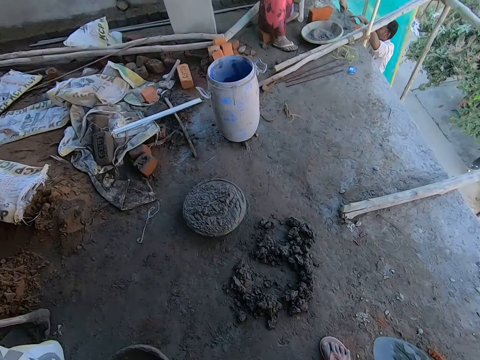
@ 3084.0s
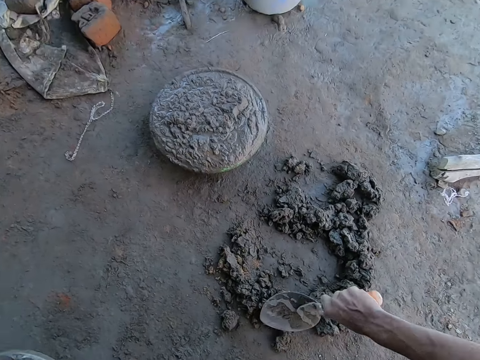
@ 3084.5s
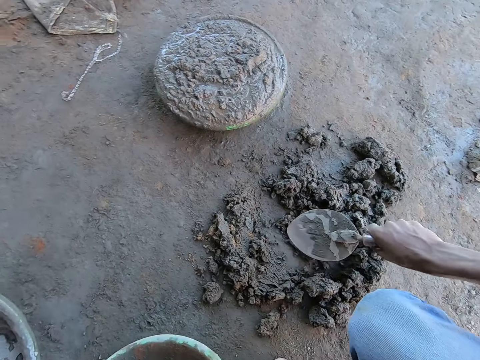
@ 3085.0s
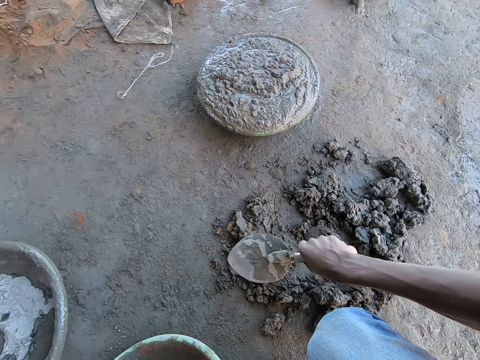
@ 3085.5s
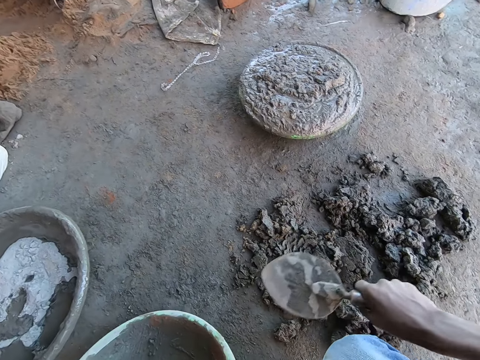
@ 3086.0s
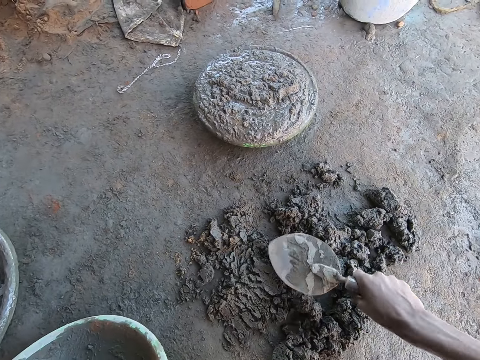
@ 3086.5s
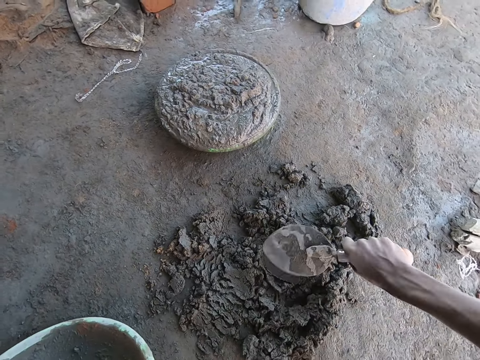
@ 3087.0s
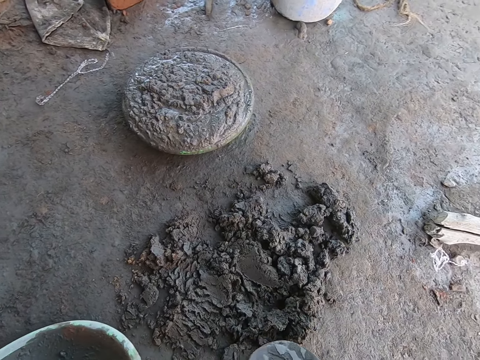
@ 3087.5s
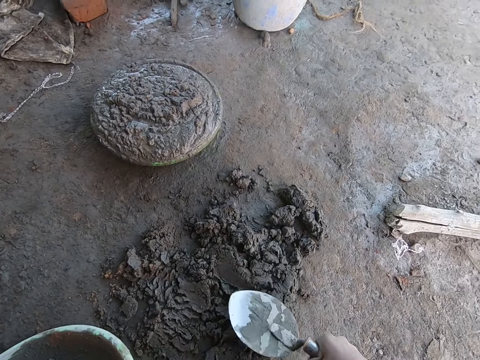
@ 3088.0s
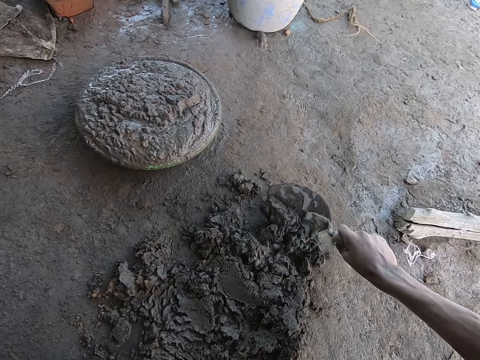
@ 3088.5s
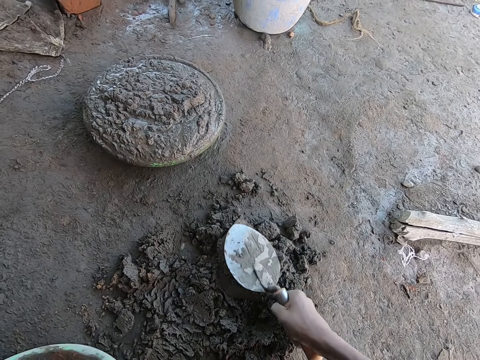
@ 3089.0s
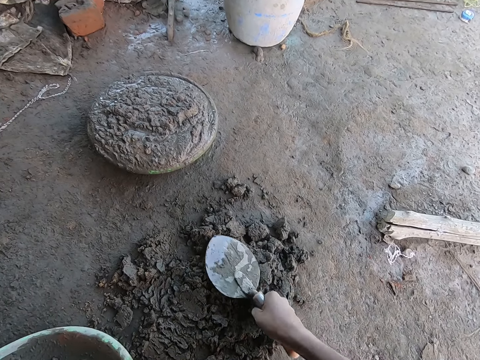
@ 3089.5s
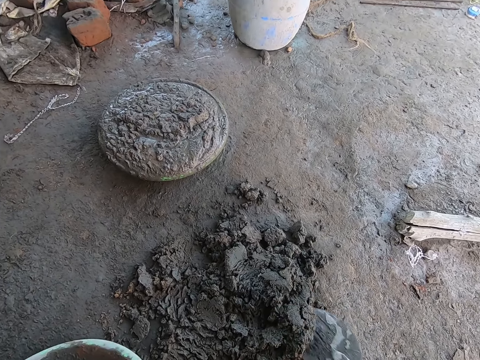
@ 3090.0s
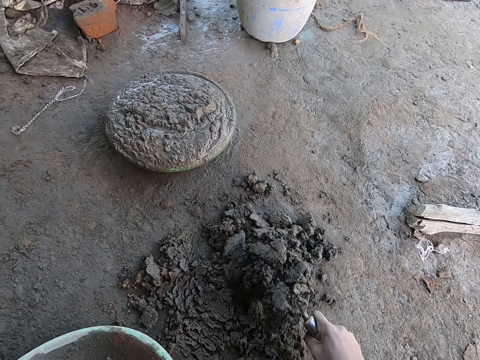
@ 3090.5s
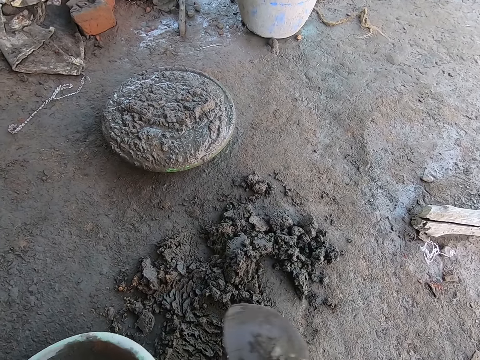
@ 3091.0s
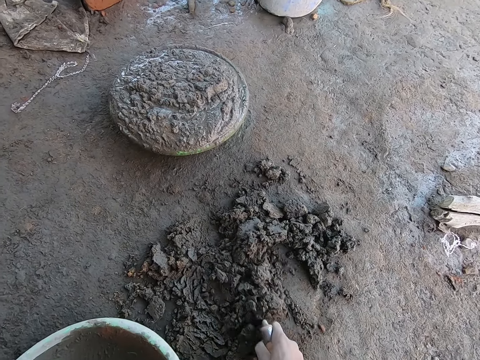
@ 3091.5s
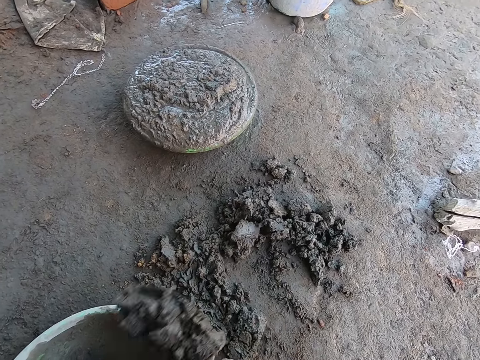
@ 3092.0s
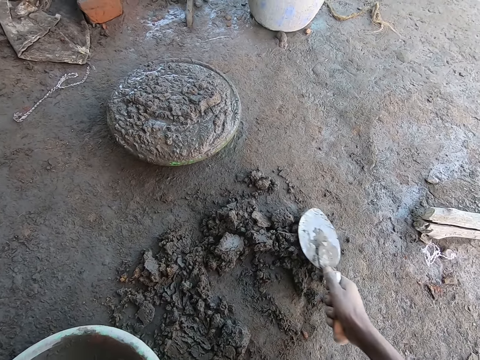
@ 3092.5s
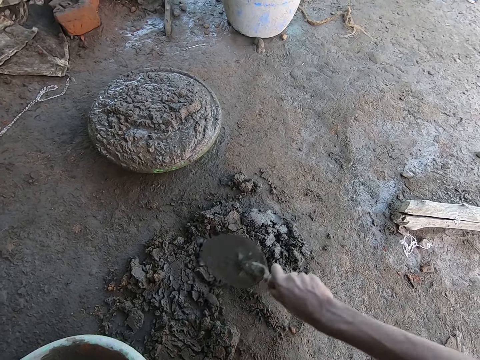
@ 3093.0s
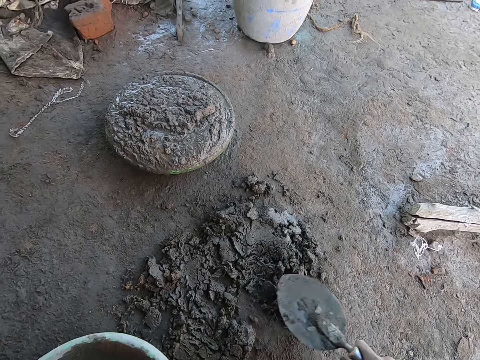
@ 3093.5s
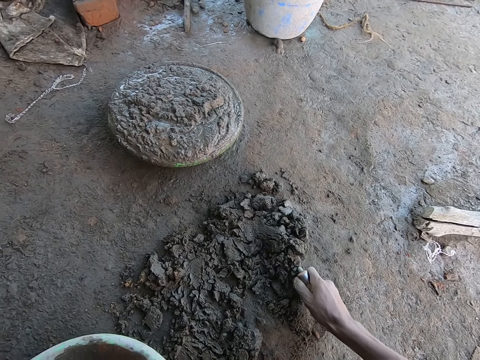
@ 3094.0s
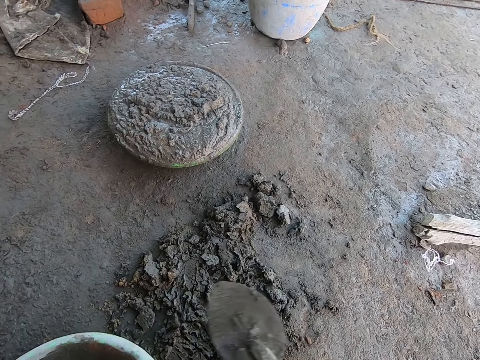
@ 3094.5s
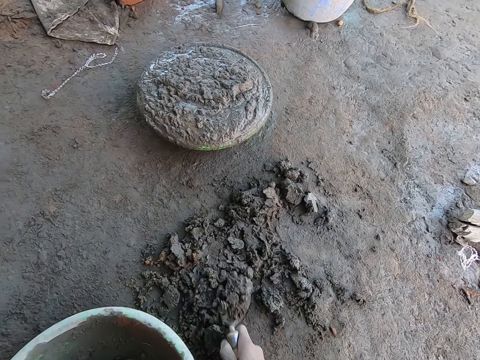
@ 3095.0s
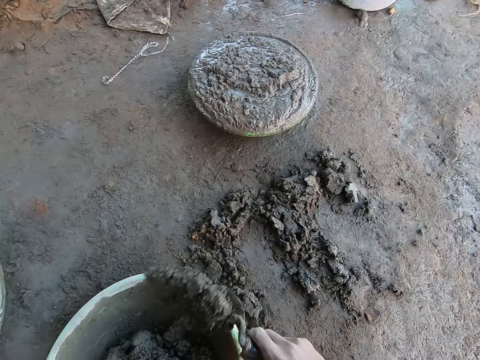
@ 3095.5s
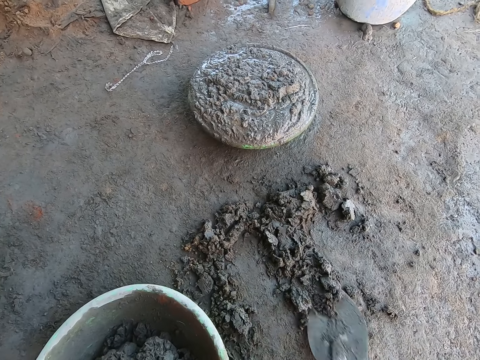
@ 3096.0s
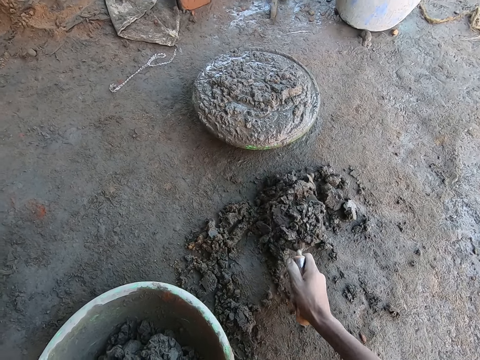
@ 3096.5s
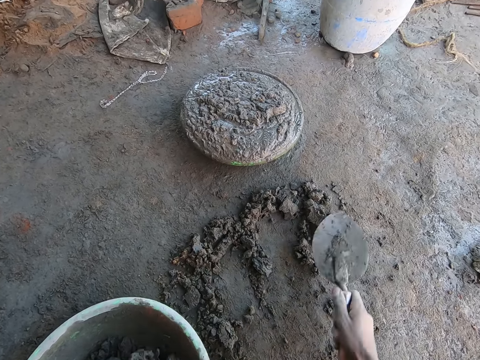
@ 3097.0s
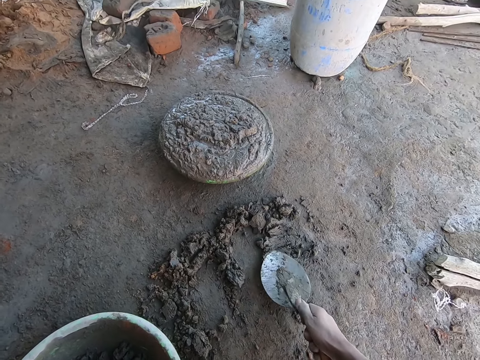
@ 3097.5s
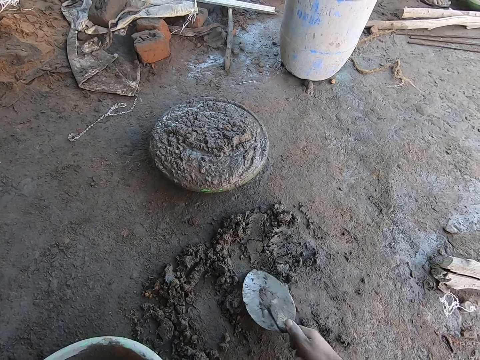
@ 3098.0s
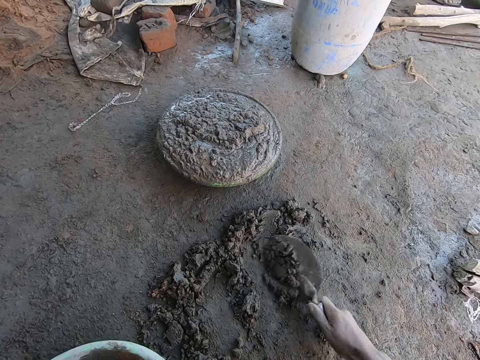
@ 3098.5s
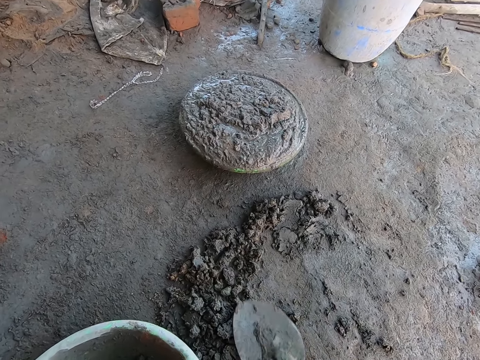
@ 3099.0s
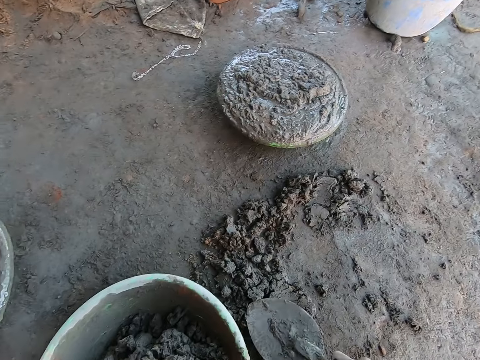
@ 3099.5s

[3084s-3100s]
The camera wearer places the pan or bowl on the floor with his left hand. He spreads concrete mix on the floor with the trowel in his right hand. He scoops concrete mix from the floor into the pan with the trowel in his right hand. He places concrete on the bowl. He scoops concrete mix from the floor into the pan with the trowel in his right hand again. He spreads the concrete mix on the floor with the trowel in his right hand. He scoops the concrete mix from the floor into the pan with the trowel in his right hand. He scoops again. He places concrete on the bowl. He scoops the concrete mix from the floor into the pan with the trowel in his right hand. He places concrete on the bowl. He spreads the concrete mix on the floor with the trowel in his right hand.

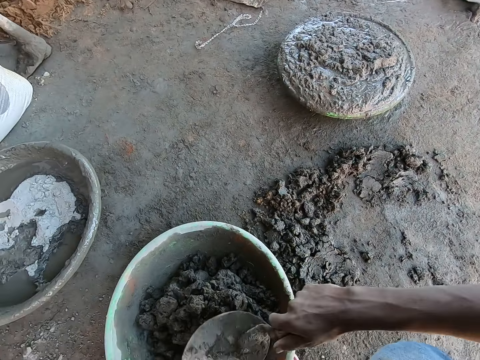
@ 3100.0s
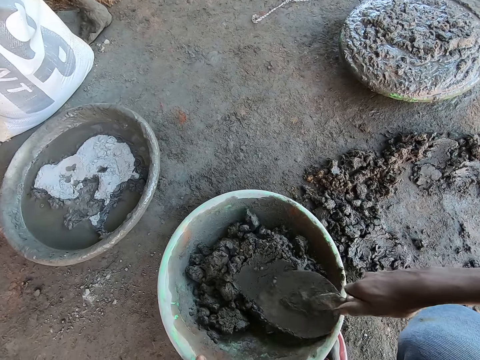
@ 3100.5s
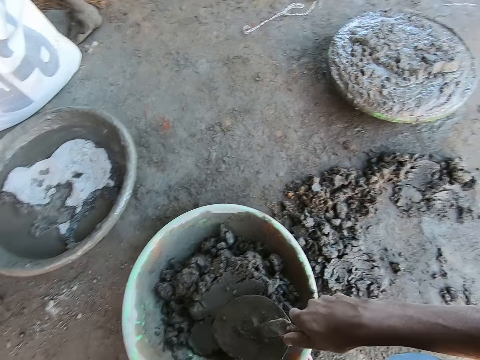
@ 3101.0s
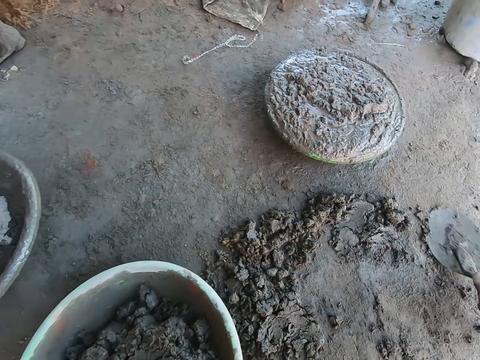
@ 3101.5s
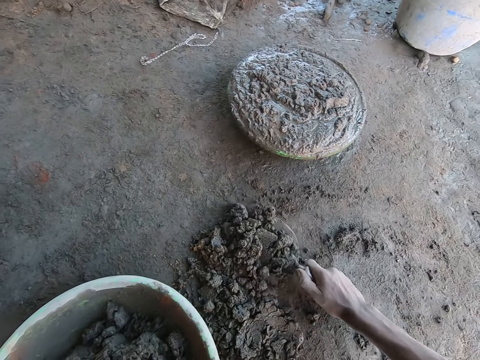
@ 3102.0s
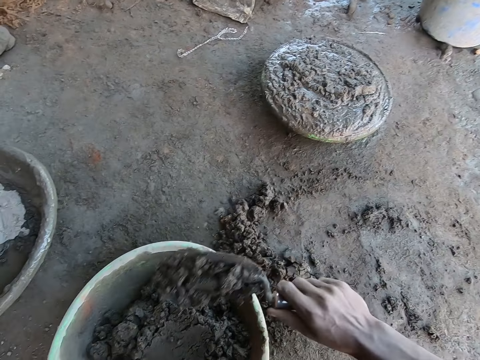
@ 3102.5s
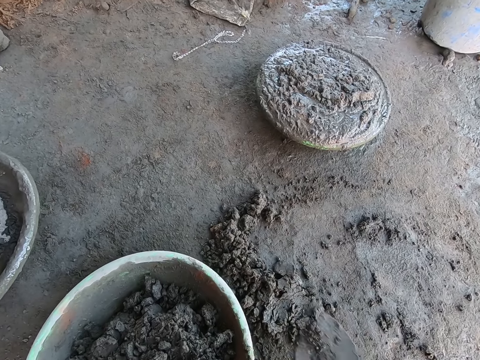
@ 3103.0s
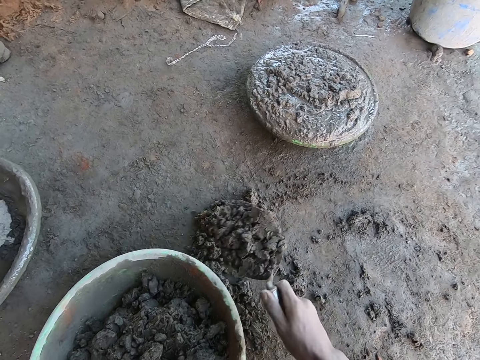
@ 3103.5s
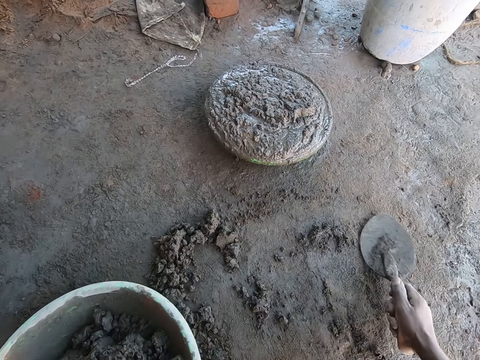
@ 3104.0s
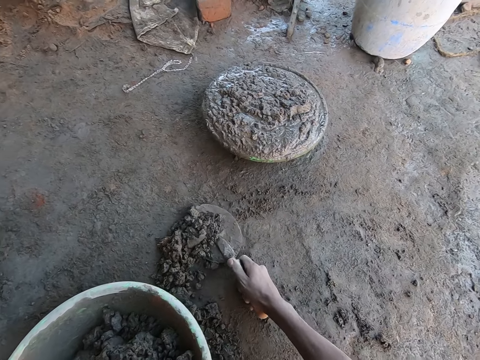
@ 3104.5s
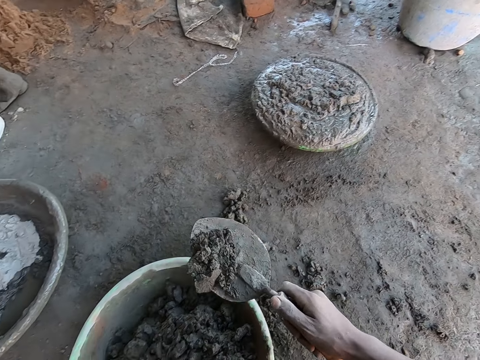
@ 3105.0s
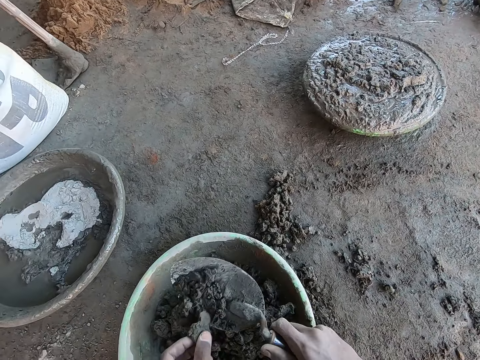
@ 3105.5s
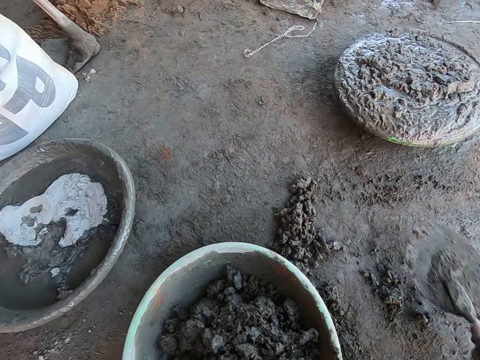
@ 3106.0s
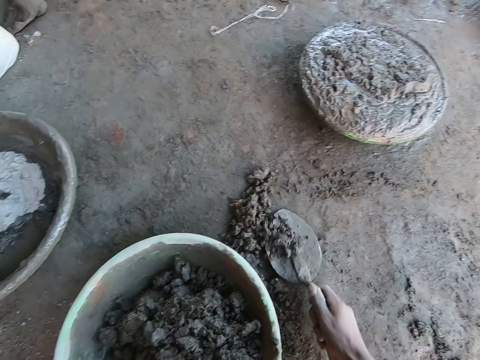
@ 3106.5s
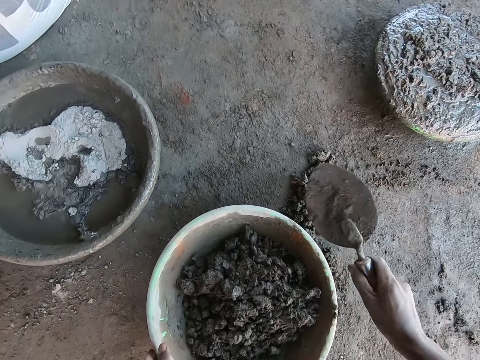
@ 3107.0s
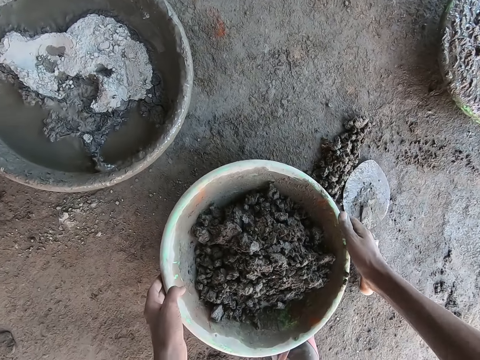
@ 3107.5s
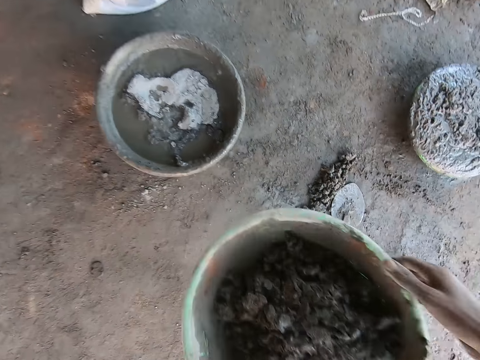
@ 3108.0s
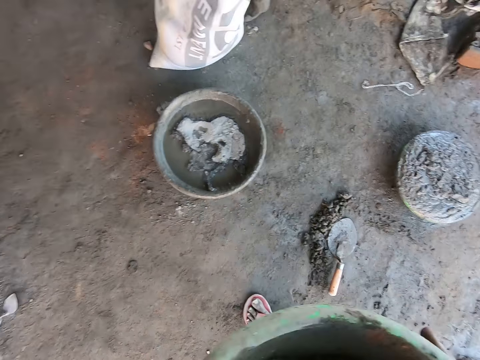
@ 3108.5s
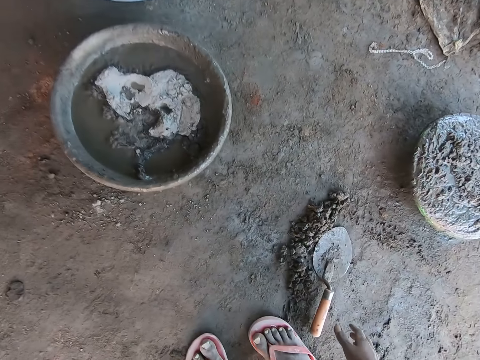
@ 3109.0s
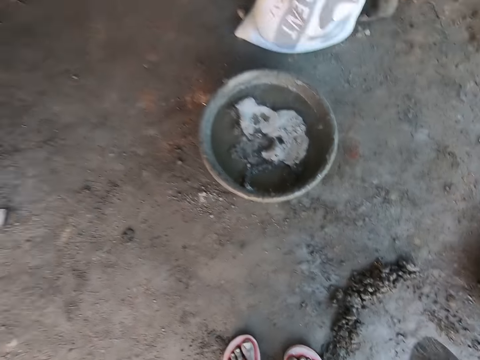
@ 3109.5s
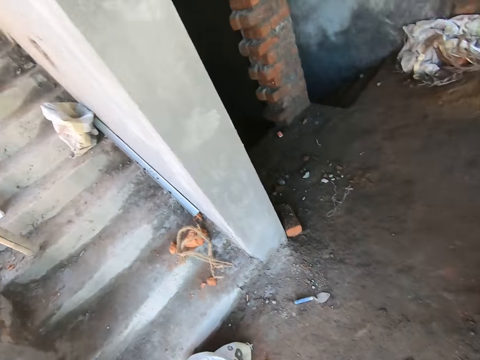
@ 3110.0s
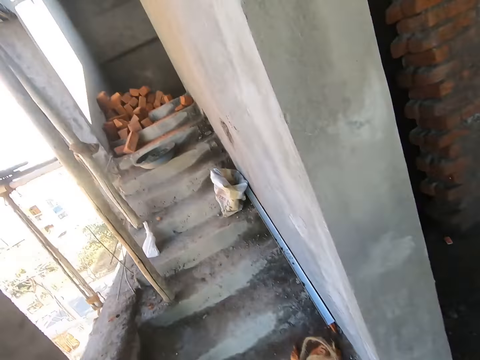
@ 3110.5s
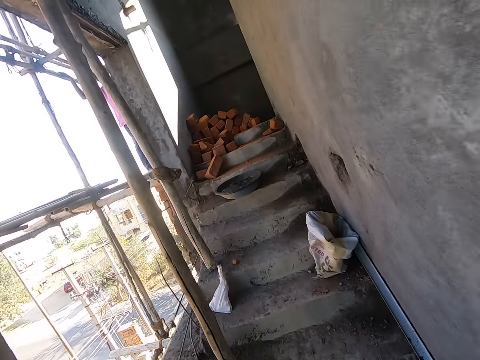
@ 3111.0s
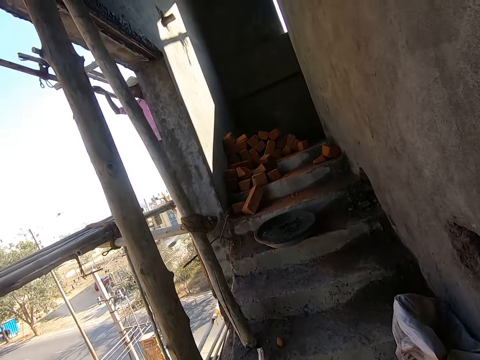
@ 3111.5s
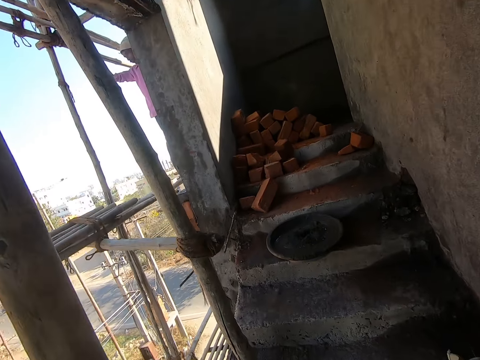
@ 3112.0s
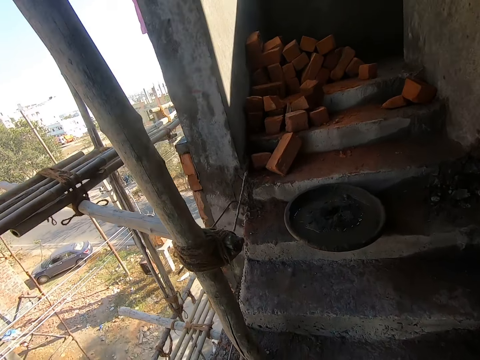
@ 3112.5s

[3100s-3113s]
The camera wearer spreads concrete mix in the pan or bowl with the trowel in his right hand. He scoops the concrete mix from the floor into the pan with the trowel in his right hand. He places concrete on the bowl. He scoops the concrete mix from the floor into the pan with the trowel in his right hand again. He places concrete on the bowl. He scoops the concrete mix from the floor with the trowel in his right hand. He removes concrete from the concrete mix in the trowel with his left hand. He pours the concrete mix into the pan with the trowel in his right hand. He scoops the concrete mix from the floor into the pan with the trowel in his right hand. He drops the trowel on the floor with his right hand. He picks up the pan of concrete from the floor with his hands. He picks up the trowel from the floor with his right hand. He walks around the building.
